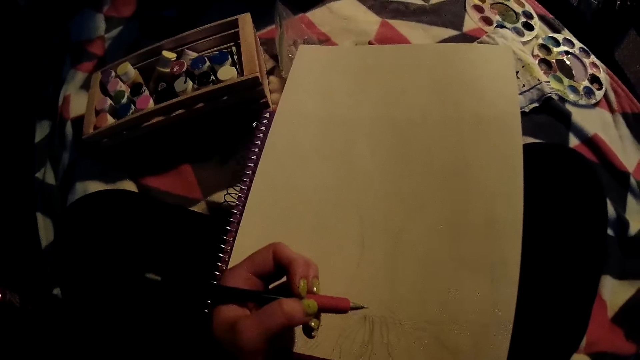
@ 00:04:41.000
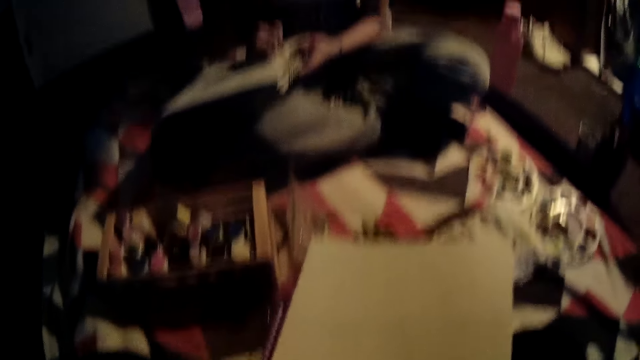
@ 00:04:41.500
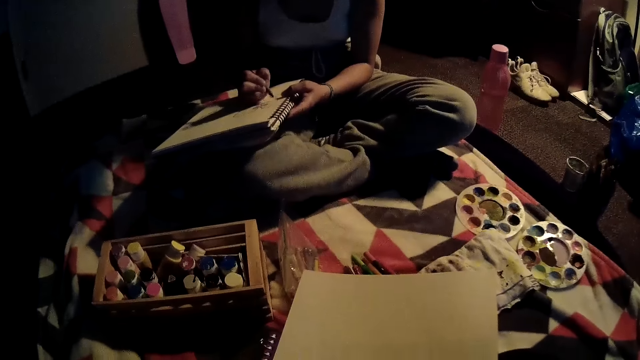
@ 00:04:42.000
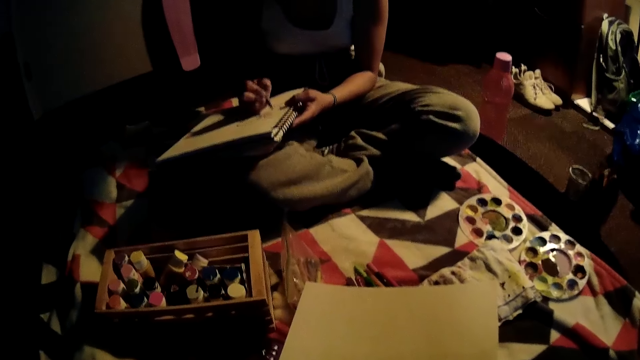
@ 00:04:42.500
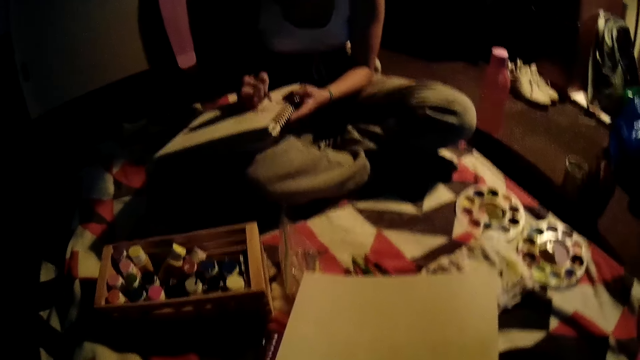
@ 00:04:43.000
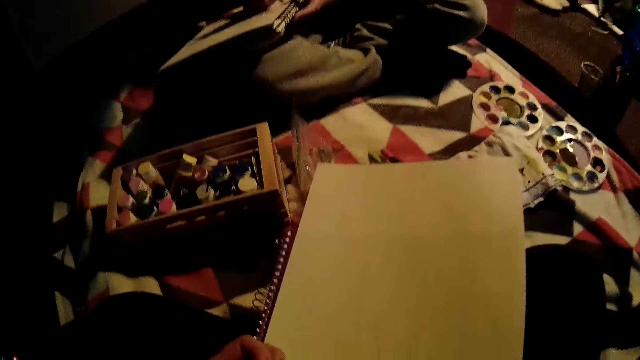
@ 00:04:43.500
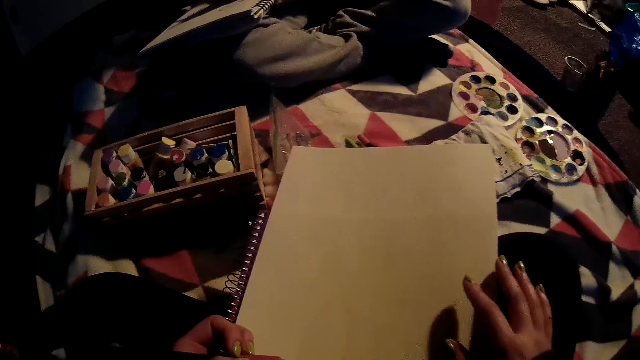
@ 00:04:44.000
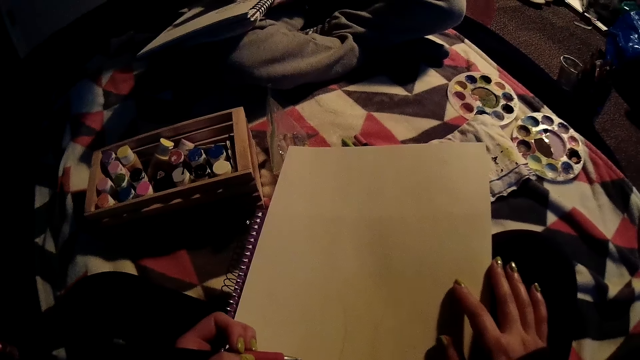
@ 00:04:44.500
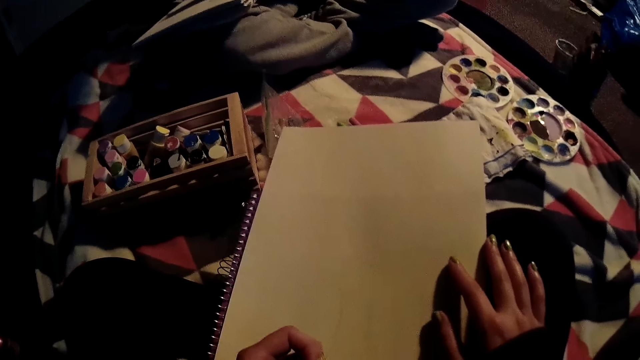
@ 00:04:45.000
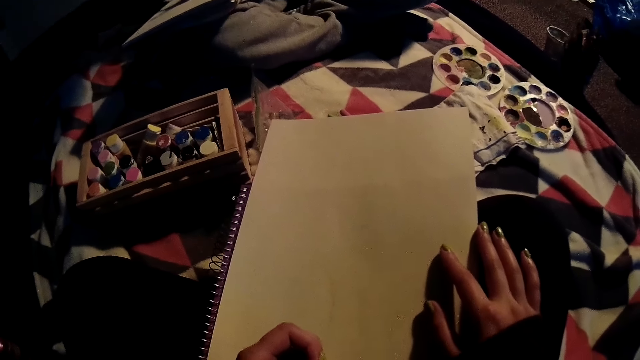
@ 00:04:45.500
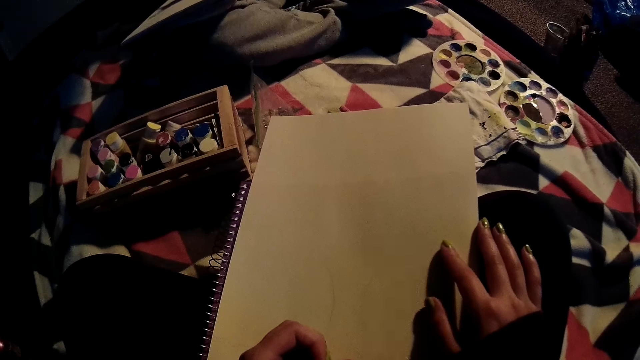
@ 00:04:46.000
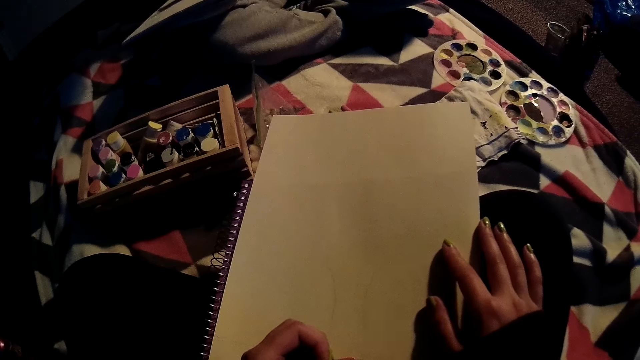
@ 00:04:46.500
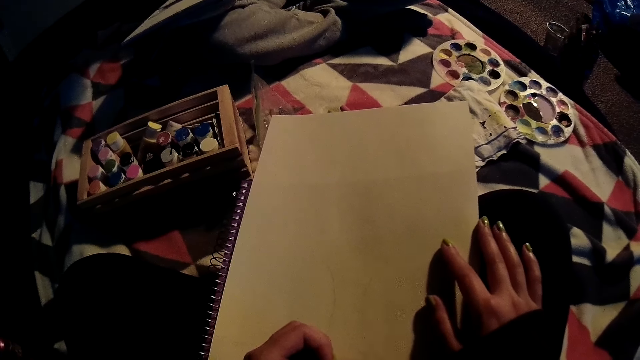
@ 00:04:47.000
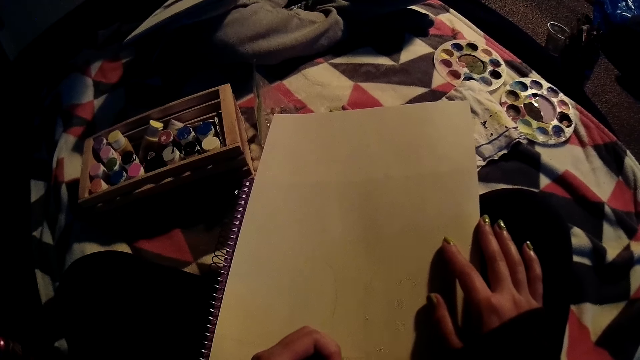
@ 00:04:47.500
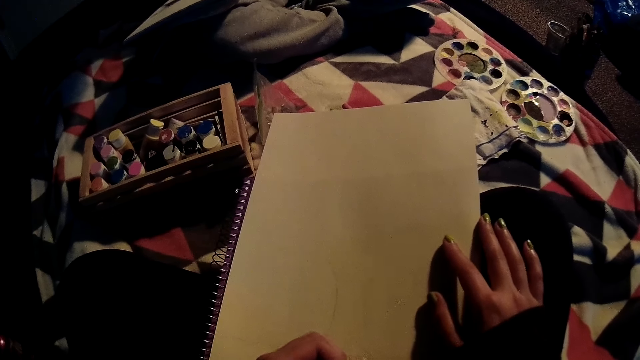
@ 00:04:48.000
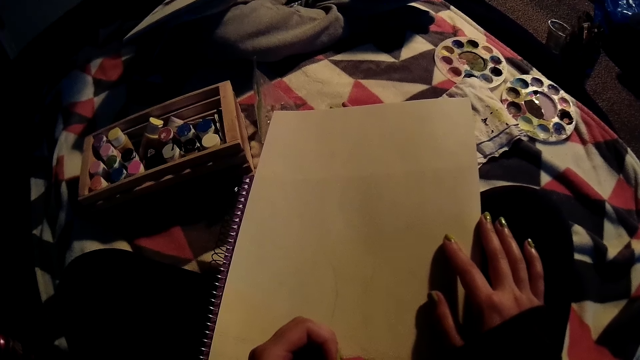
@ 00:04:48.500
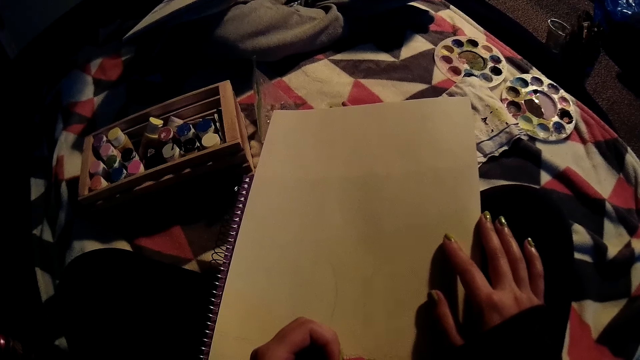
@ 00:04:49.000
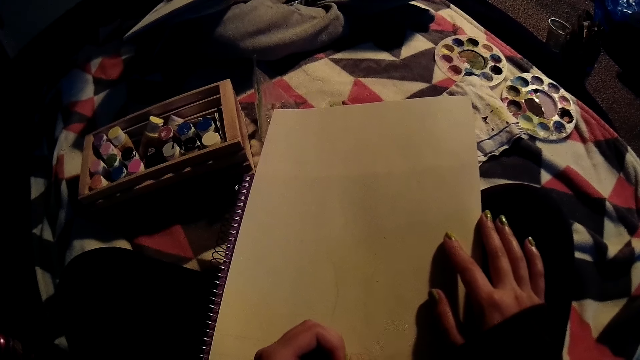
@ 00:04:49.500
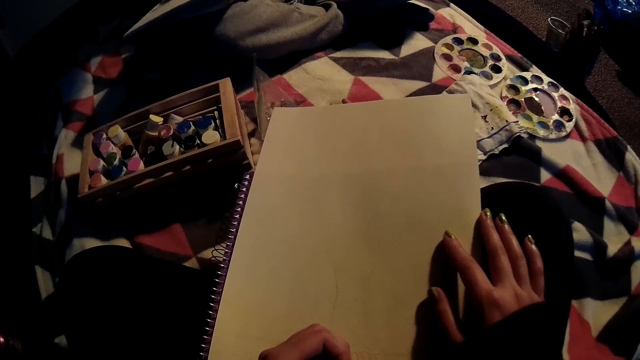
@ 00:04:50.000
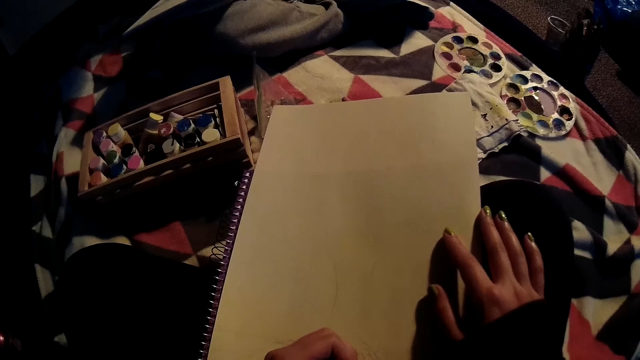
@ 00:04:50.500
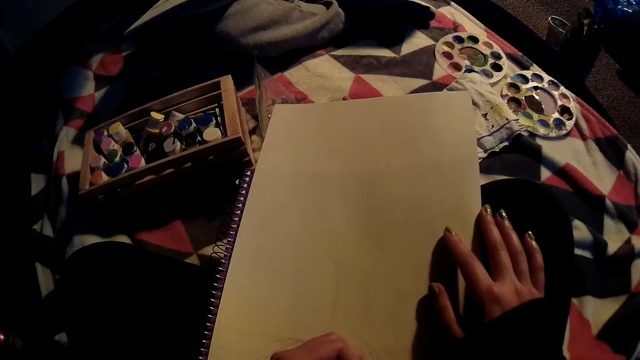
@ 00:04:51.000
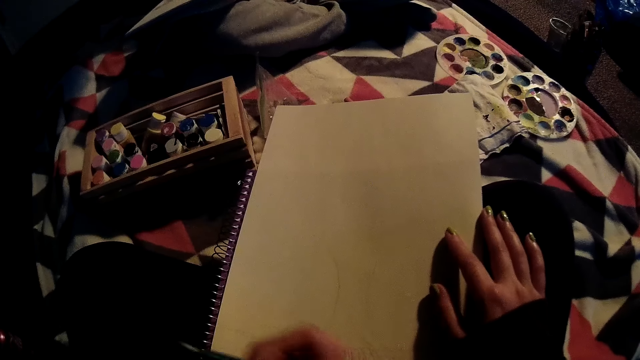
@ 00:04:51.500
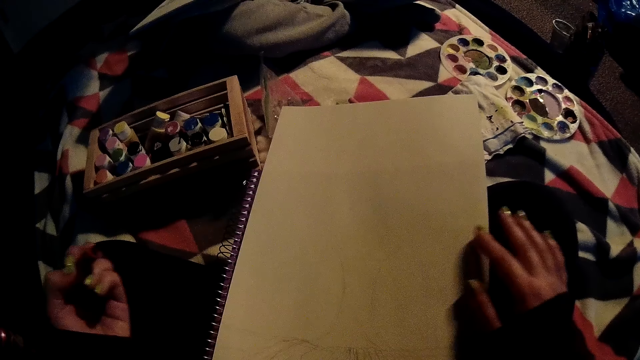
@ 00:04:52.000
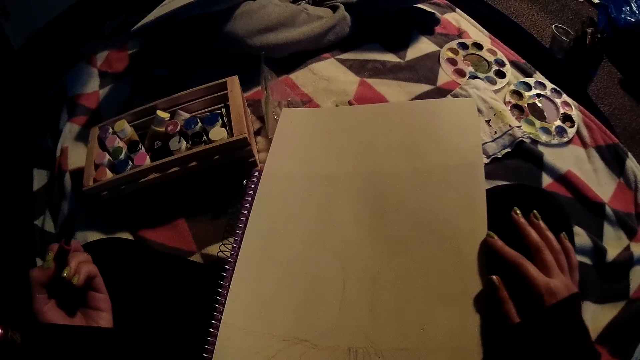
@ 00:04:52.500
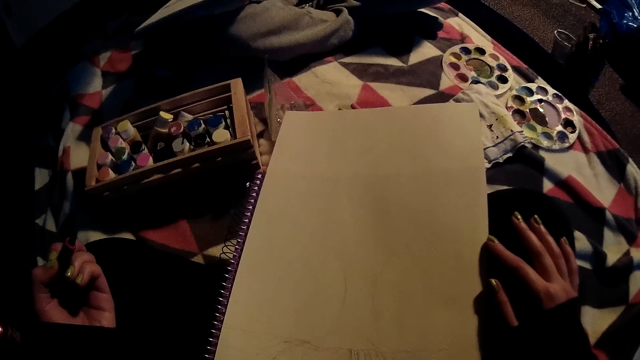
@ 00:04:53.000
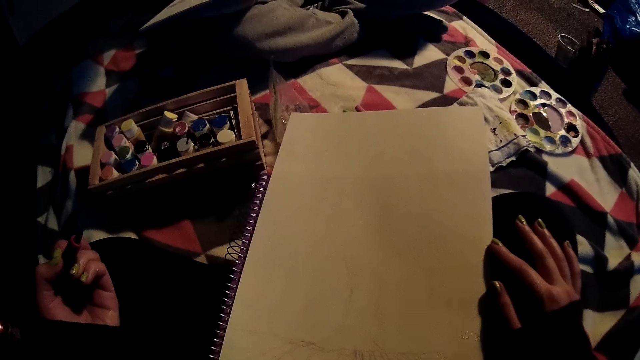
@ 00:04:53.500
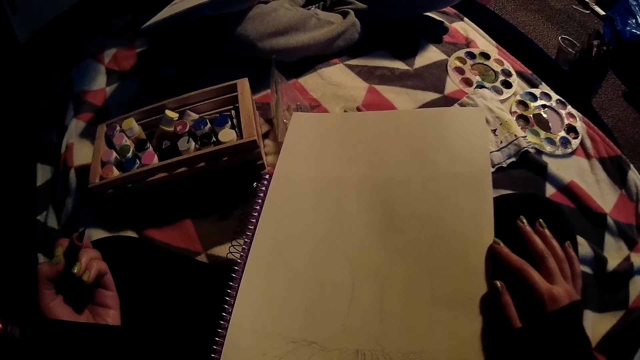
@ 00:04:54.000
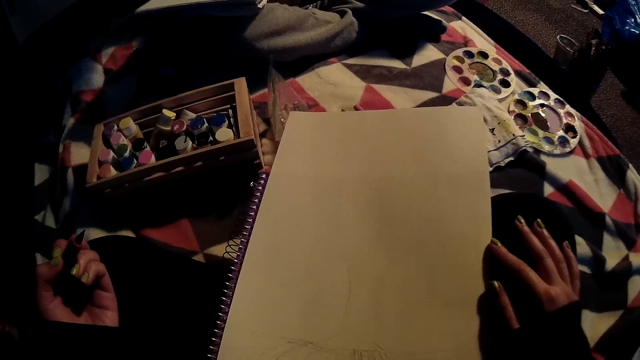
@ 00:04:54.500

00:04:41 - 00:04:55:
The camera wearer places her right hand on the drawing paper. They touch a book. They write using a pen. They remove the pen in his left hand from the drawing sheet and adjust his right hand on the drawing sheet.

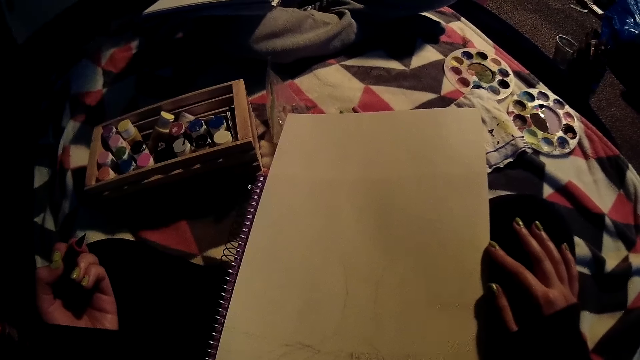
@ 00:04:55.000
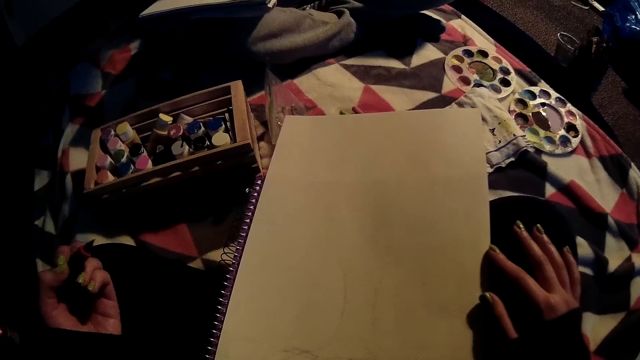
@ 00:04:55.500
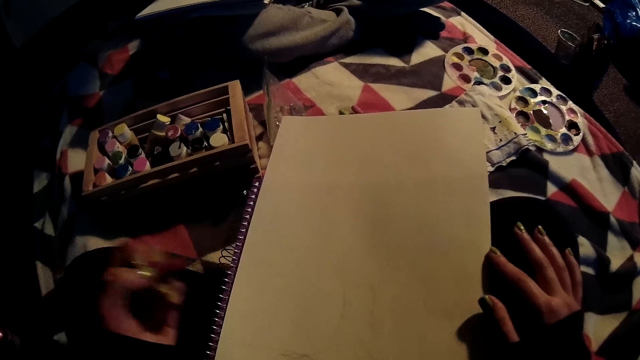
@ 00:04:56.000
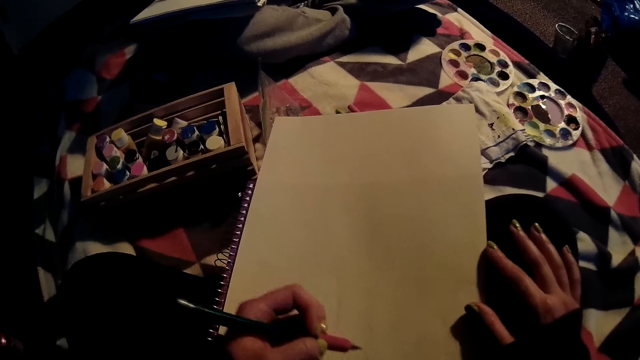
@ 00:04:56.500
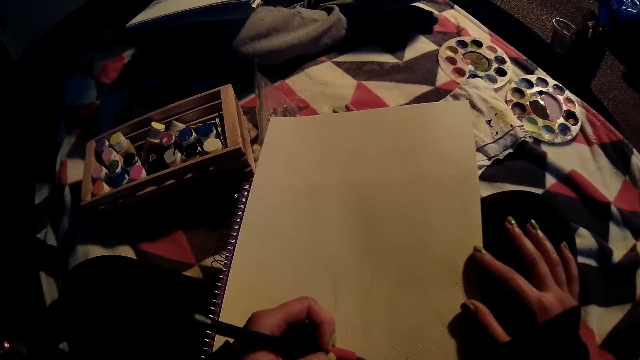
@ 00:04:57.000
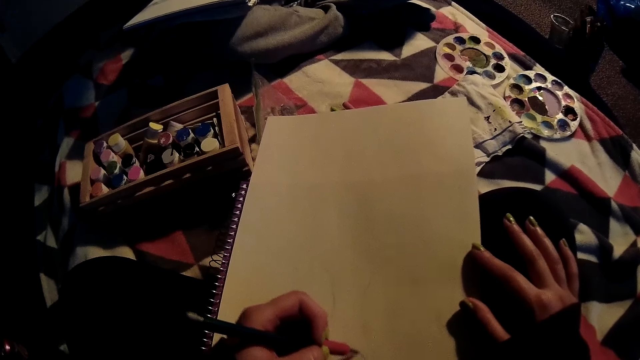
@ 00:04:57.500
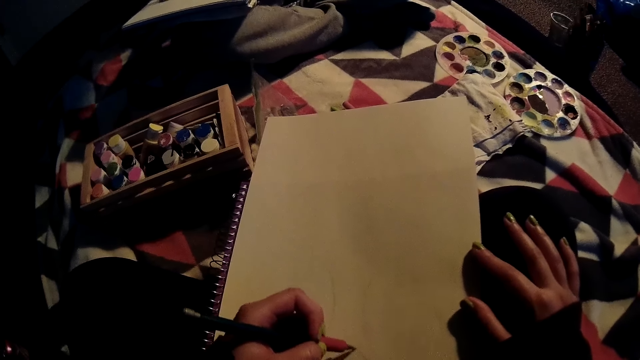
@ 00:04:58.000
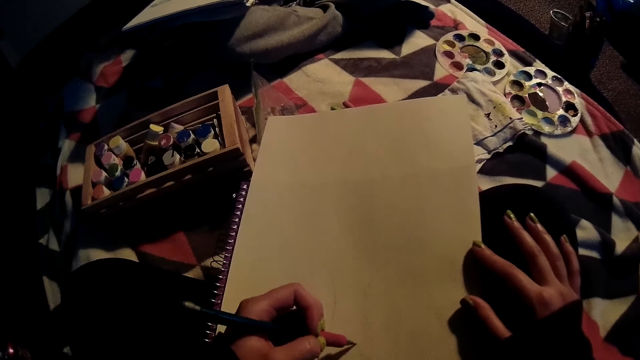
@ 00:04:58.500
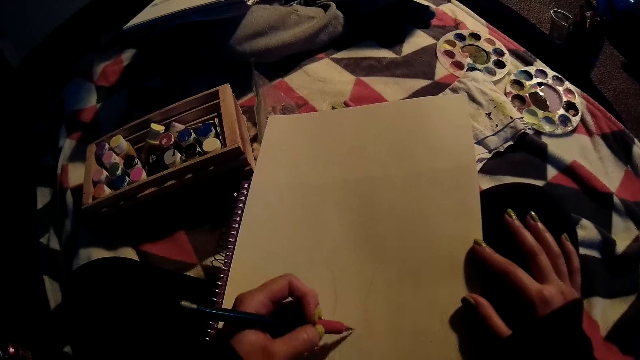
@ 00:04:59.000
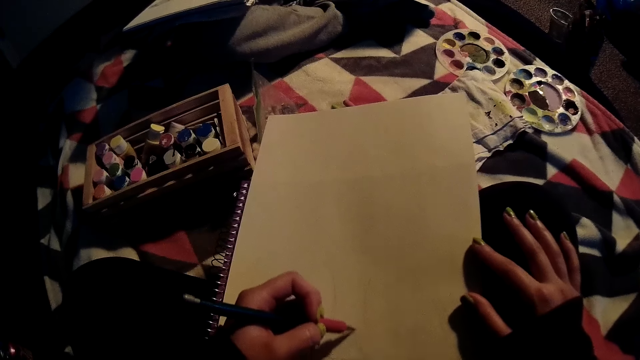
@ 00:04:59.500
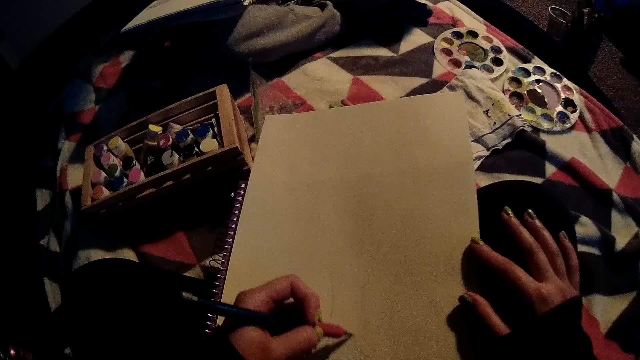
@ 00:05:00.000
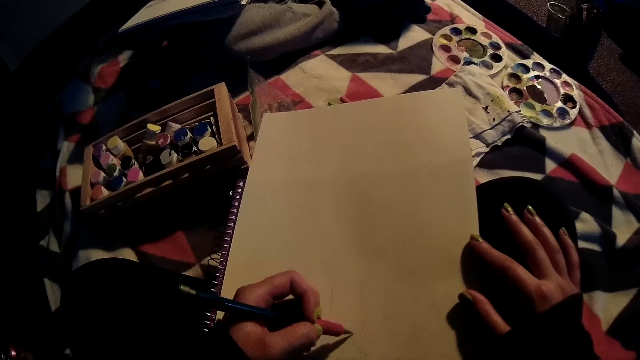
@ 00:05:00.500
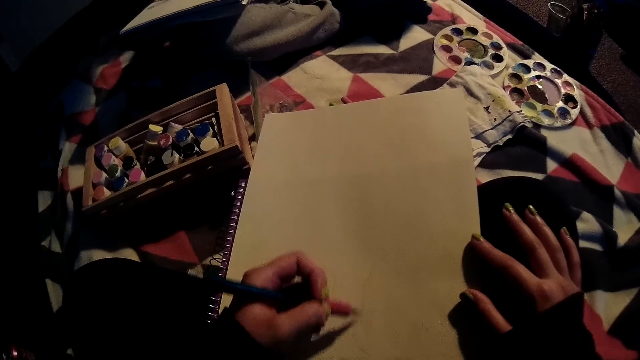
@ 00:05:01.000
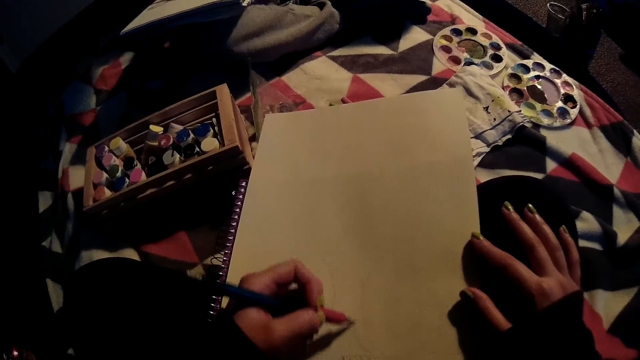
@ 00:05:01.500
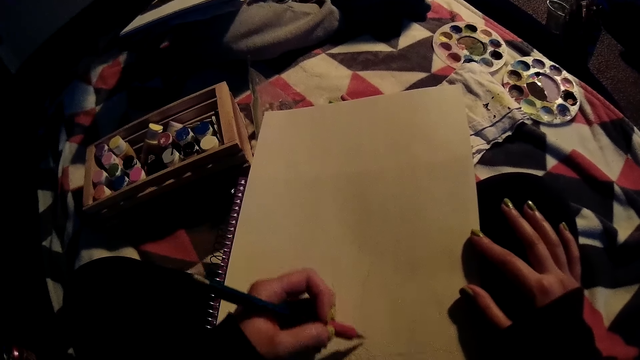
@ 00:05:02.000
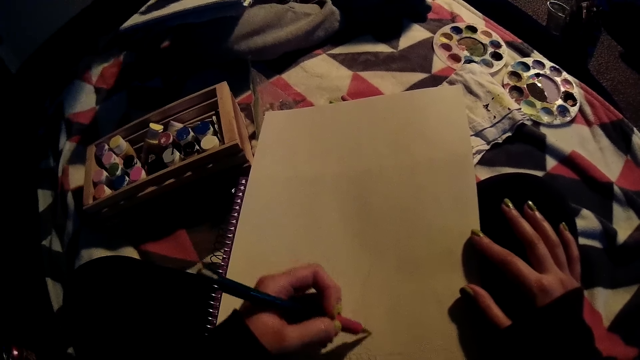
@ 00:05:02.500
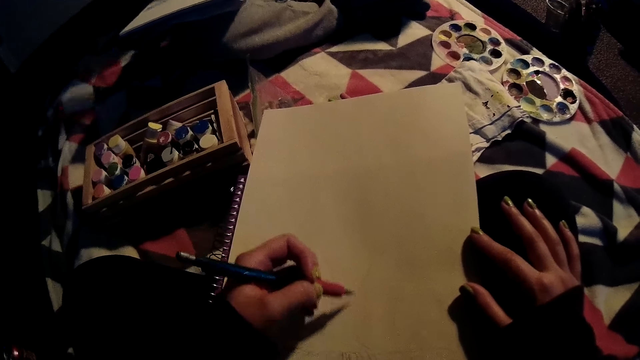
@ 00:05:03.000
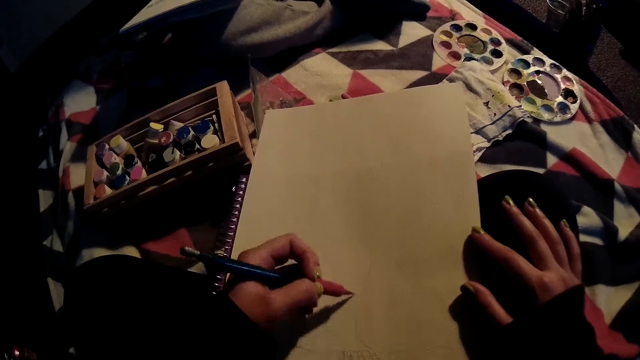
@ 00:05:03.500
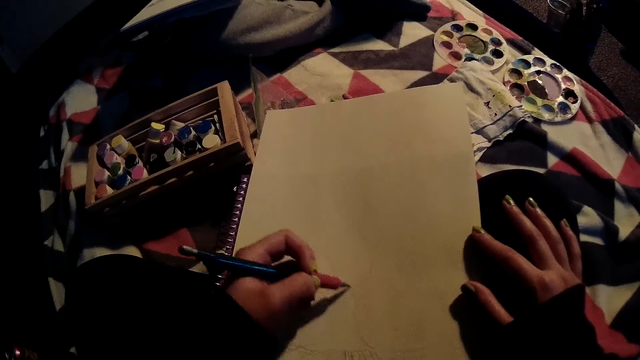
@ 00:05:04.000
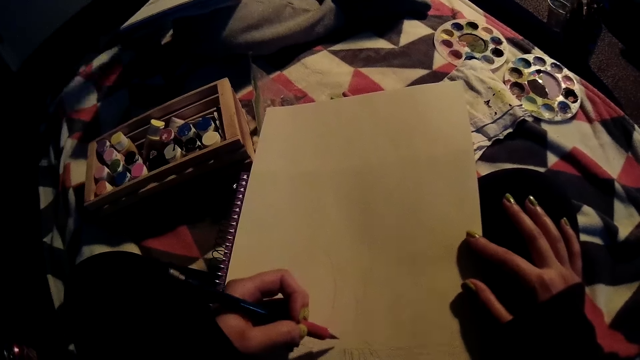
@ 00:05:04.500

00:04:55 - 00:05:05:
The camera wearer draws on a drawing sheet with a pen in his left hand.
